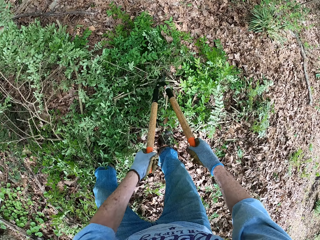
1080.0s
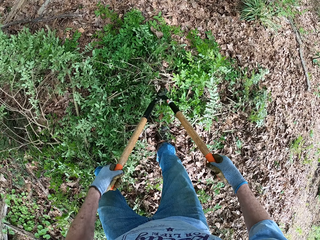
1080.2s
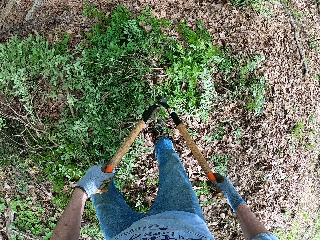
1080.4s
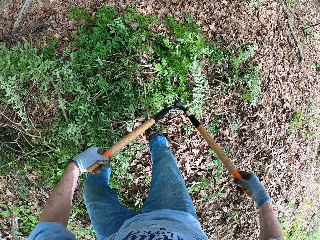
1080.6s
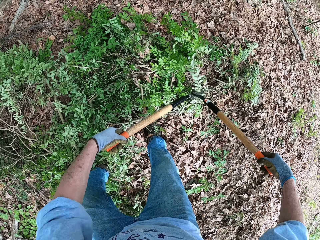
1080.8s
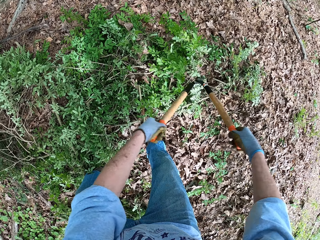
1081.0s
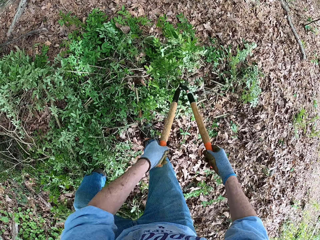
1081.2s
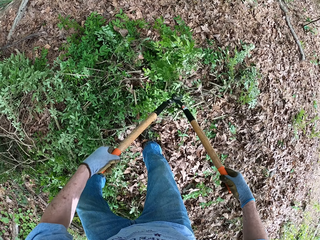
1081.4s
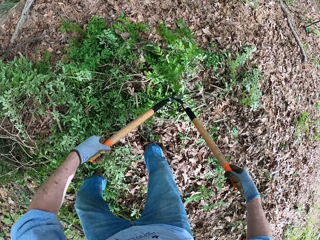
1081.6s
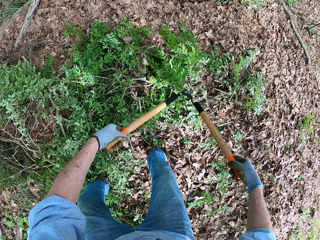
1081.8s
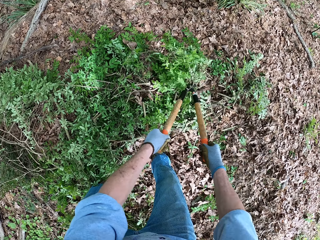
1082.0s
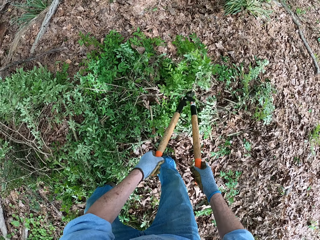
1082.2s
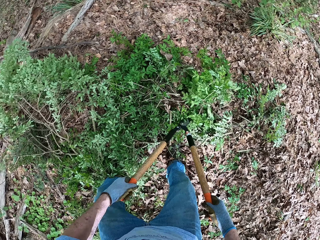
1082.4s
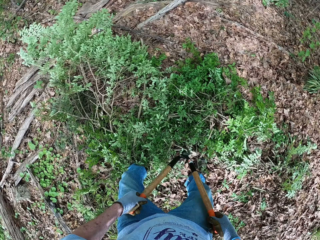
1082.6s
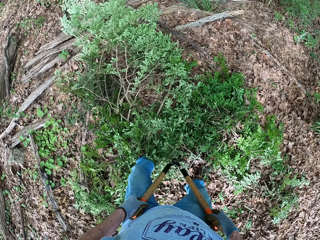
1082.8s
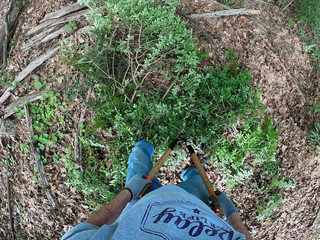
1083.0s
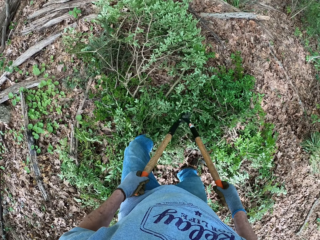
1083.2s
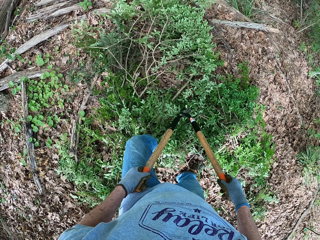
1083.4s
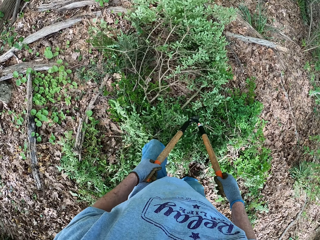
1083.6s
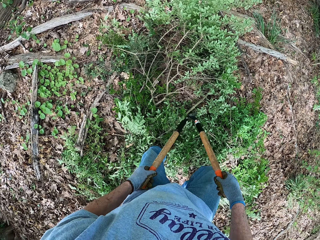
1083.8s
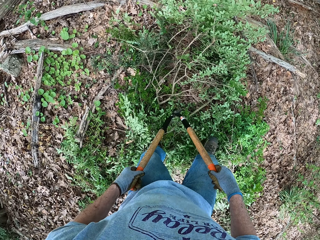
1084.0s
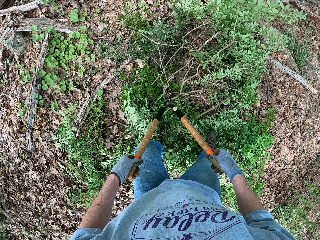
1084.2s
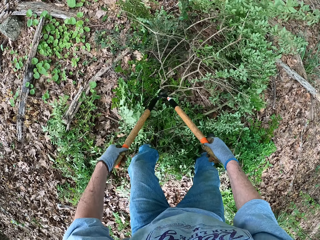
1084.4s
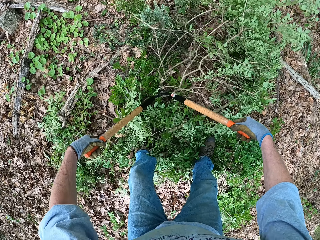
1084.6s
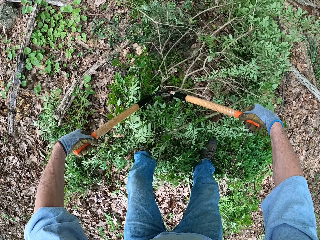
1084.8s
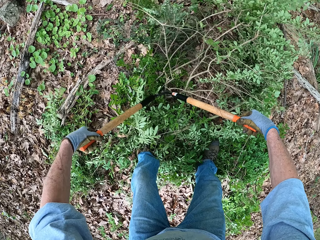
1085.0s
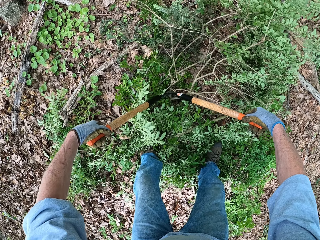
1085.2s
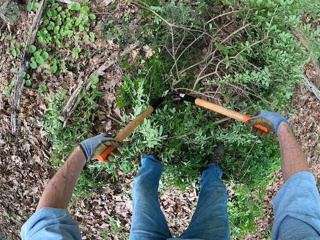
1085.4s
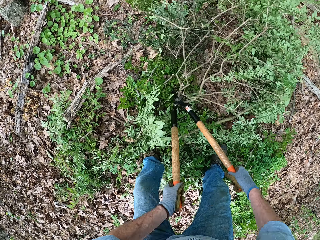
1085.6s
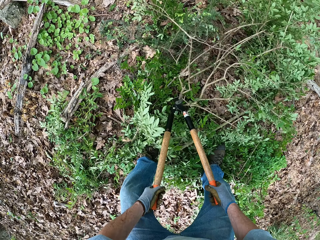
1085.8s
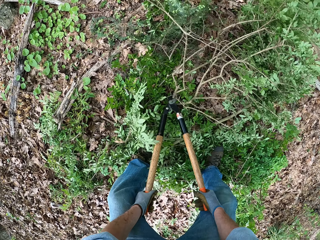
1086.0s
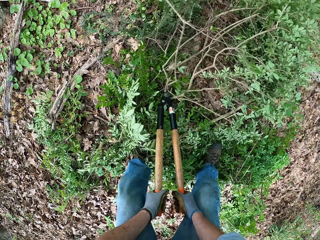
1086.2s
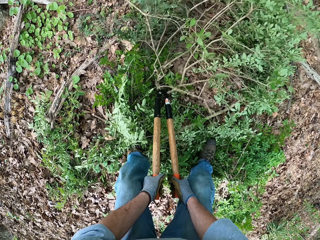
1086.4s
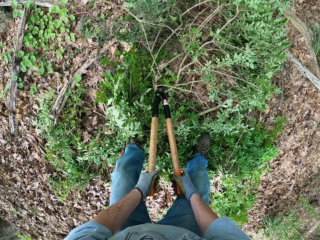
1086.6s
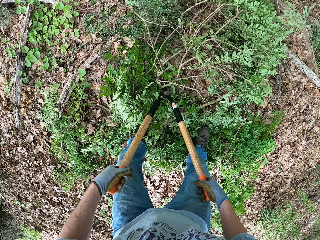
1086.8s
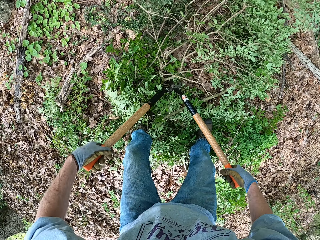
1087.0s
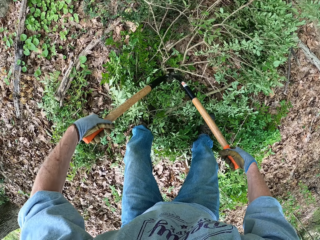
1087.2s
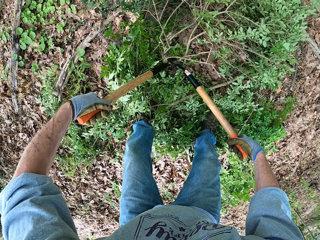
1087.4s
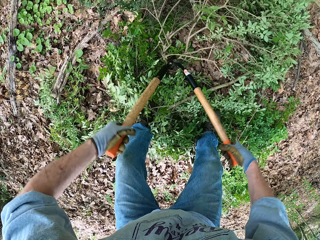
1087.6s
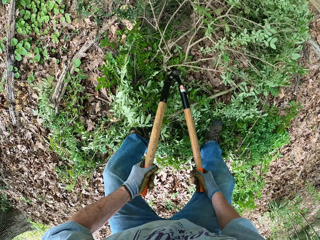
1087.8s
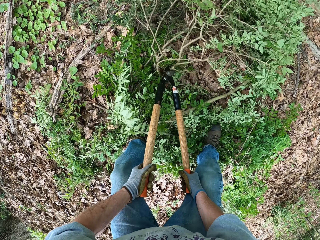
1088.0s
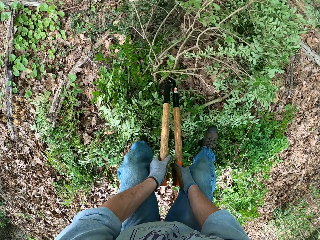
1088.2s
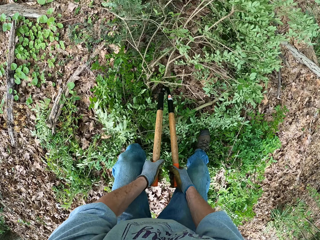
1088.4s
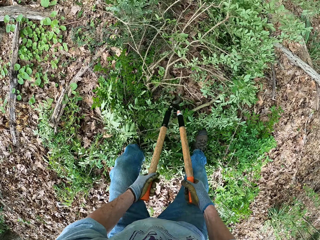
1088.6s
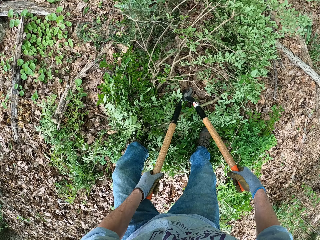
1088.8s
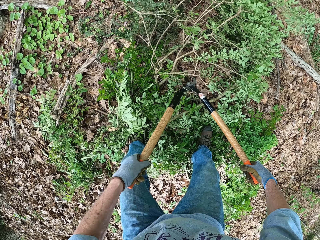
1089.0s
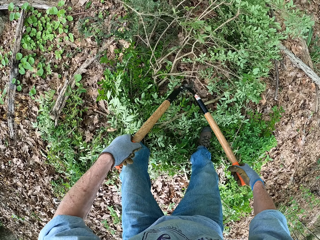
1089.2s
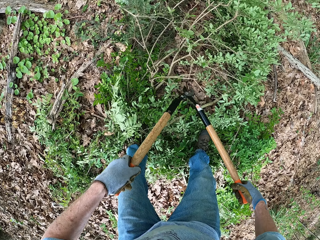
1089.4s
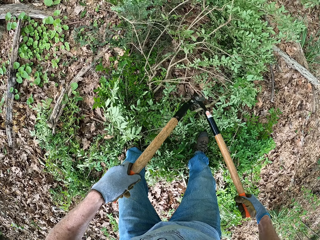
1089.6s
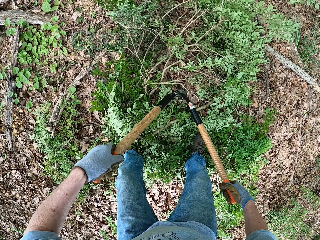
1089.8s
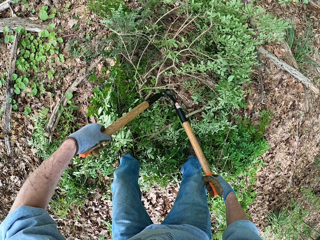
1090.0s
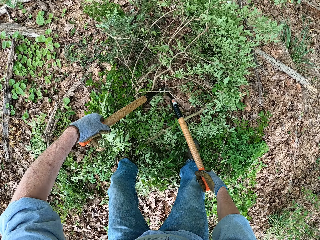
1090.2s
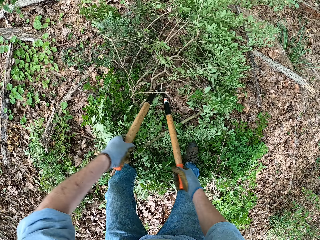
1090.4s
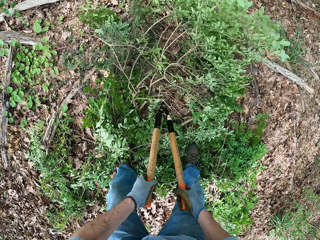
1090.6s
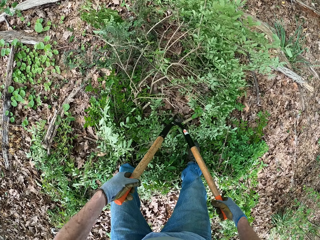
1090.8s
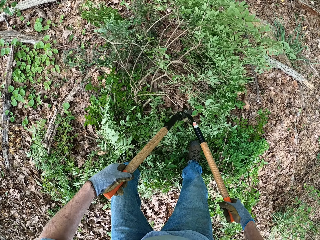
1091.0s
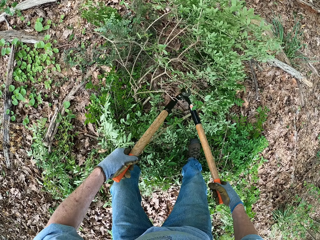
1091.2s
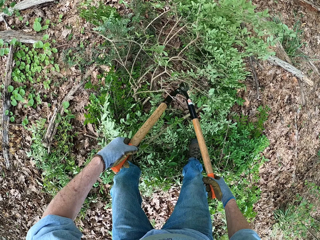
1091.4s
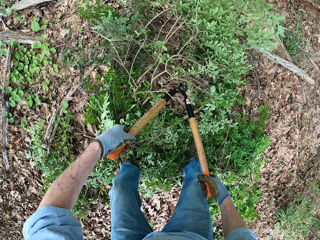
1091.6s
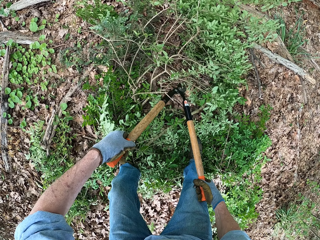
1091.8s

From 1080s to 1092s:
The camera wearer stops cutting. They step forward. They cut the branches.

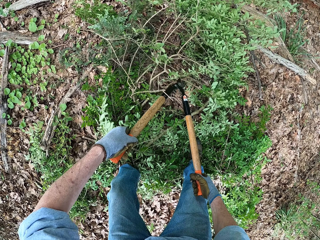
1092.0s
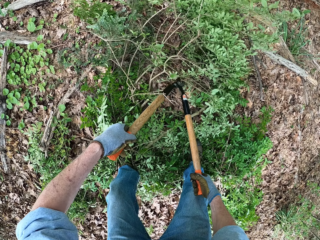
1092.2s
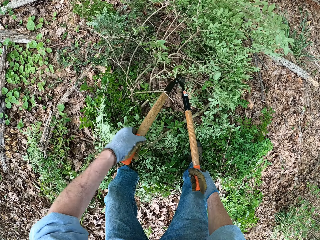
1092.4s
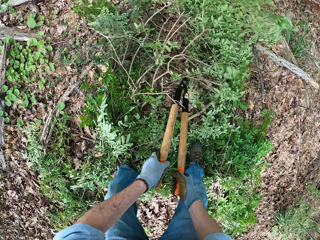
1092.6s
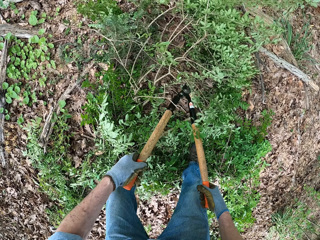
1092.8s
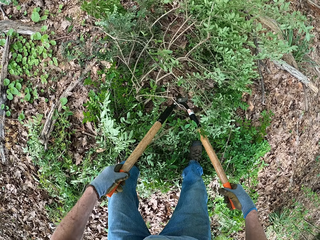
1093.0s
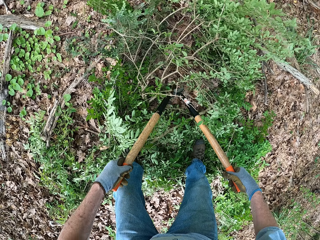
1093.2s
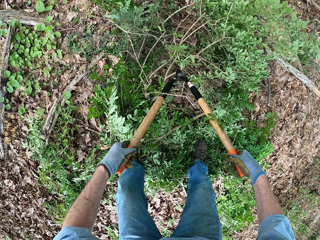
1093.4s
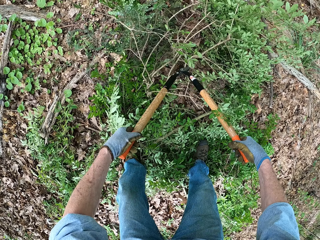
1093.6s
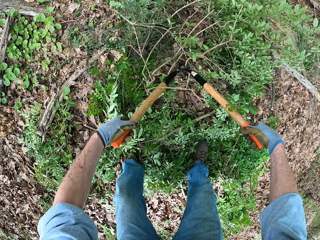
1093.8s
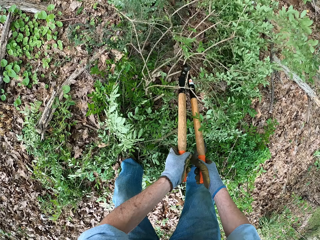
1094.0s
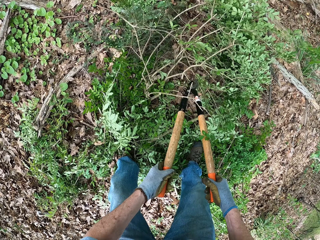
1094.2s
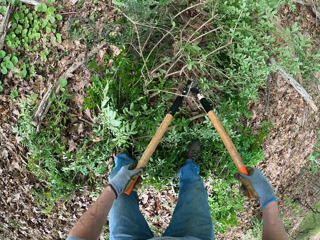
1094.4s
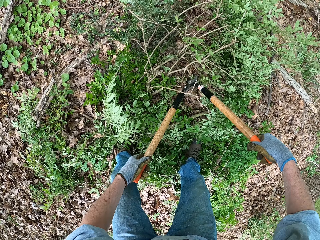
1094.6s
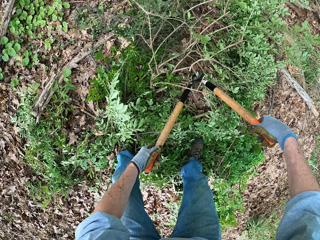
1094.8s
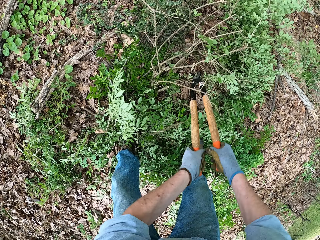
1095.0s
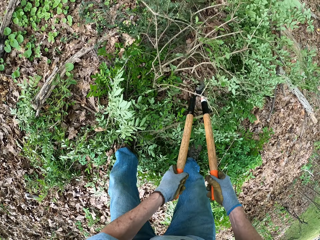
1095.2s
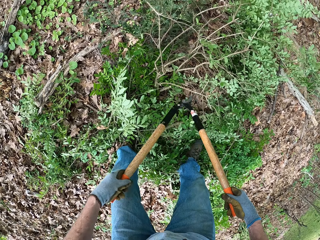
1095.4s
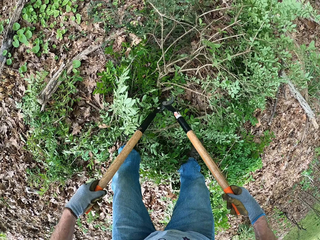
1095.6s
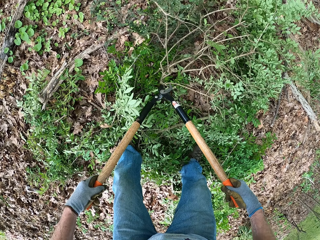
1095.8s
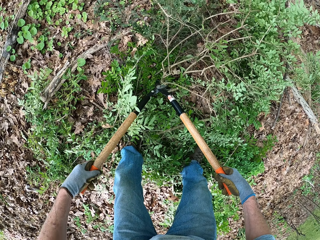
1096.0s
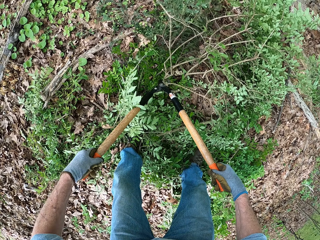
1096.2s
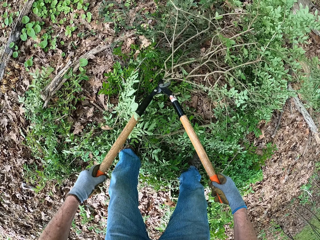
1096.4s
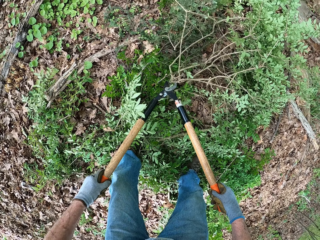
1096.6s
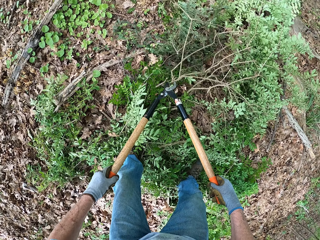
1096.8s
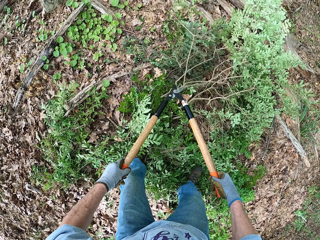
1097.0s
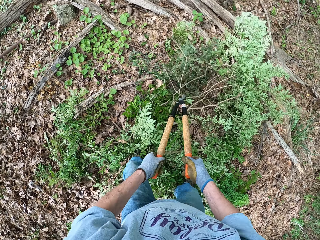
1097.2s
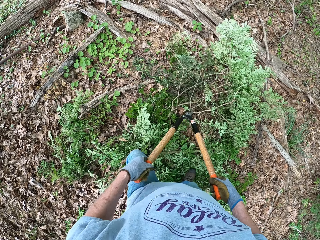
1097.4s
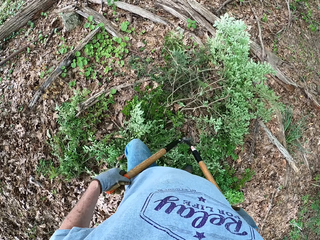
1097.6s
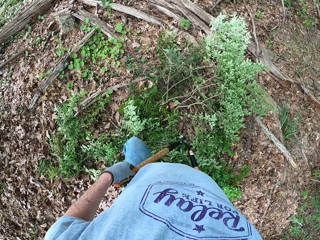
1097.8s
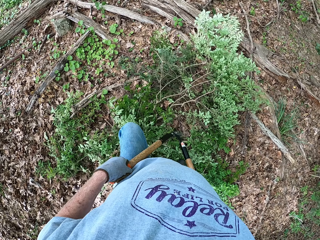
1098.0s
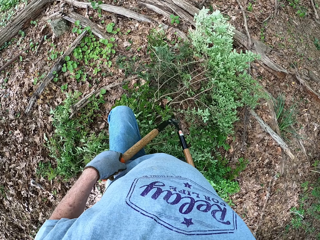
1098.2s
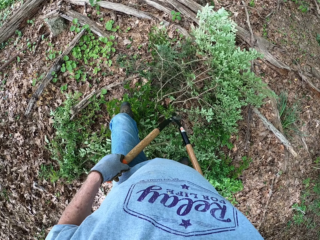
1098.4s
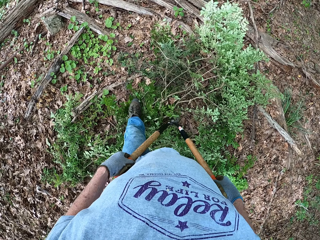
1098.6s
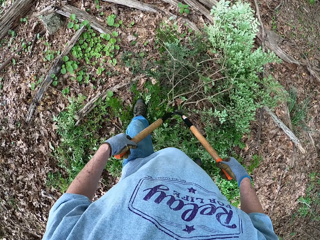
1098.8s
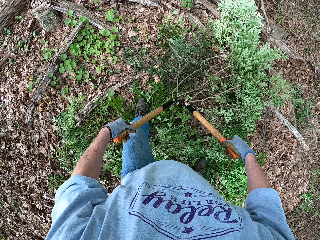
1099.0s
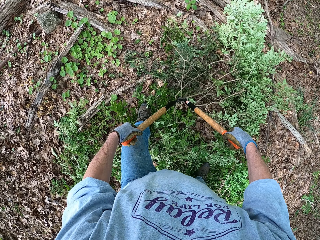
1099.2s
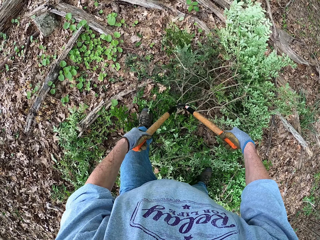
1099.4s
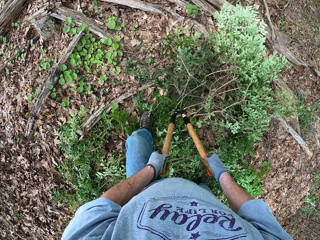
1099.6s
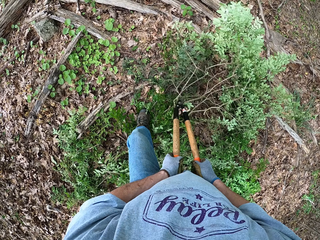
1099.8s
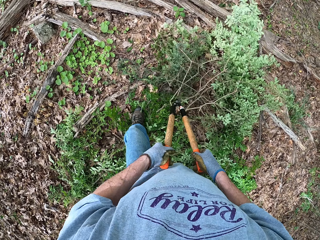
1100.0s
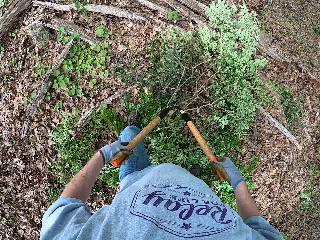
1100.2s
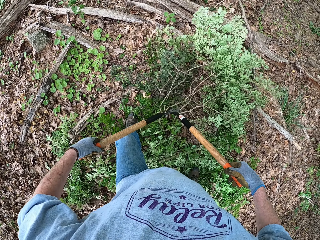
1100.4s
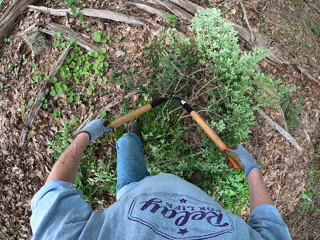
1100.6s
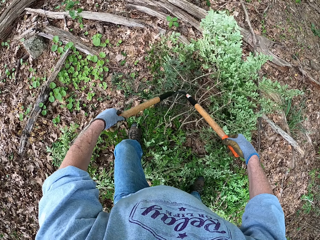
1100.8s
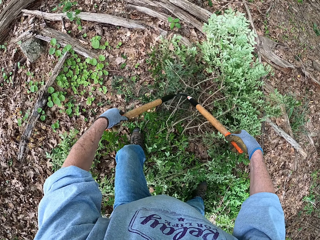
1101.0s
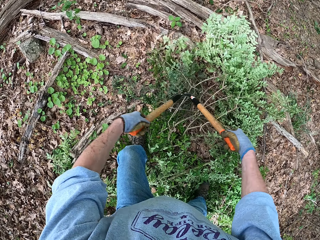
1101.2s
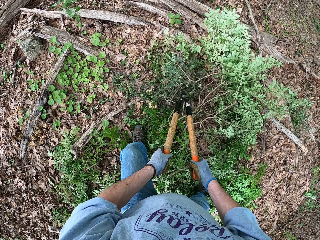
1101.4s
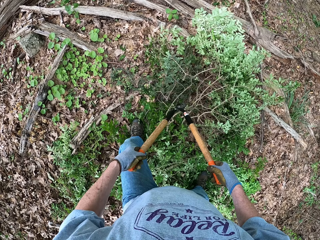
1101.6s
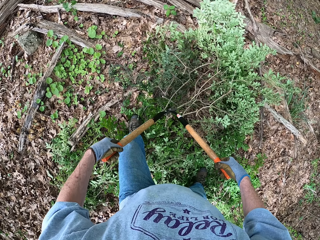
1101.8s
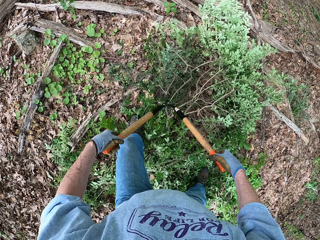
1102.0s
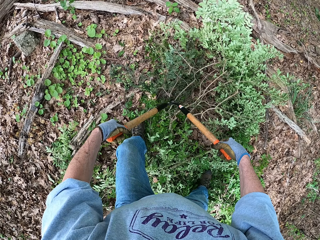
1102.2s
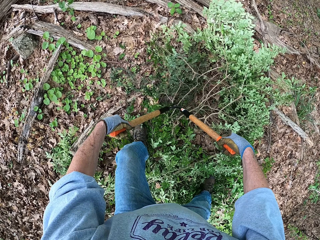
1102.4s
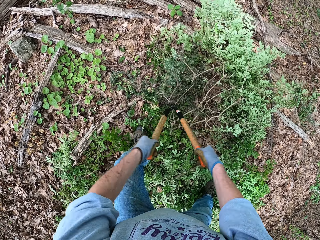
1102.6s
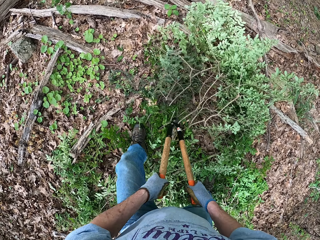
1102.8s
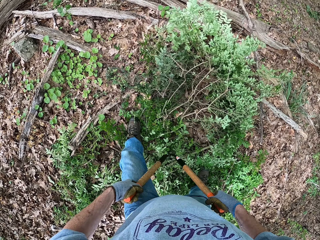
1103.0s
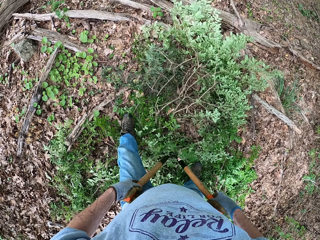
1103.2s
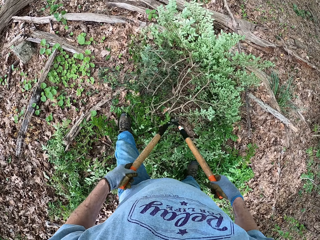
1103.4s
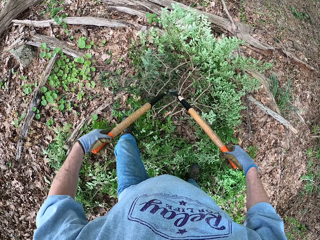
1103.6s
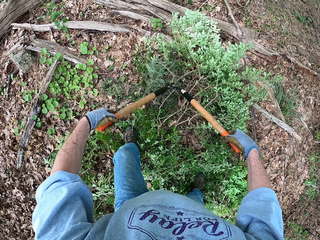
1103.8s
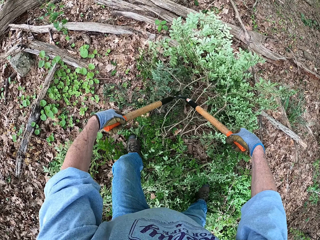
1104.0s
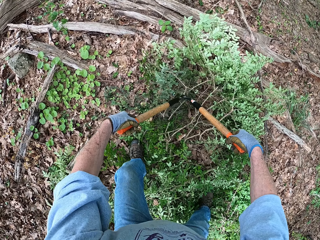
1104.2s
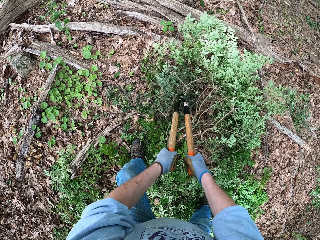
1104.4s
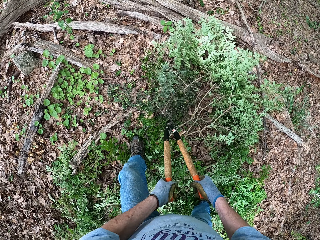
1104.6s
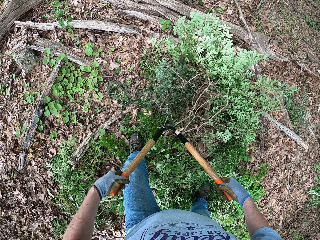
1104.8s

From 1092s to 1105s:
The camera wearer moves forward with a pruning shear. They cut the tree plants with the pruning shear.
